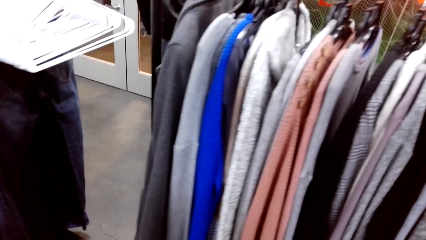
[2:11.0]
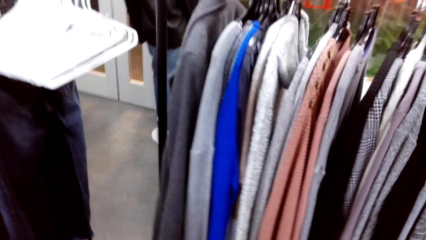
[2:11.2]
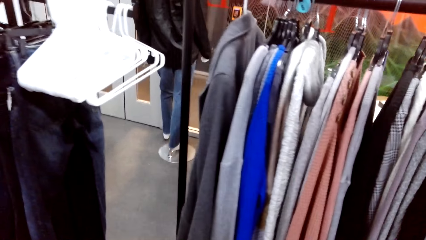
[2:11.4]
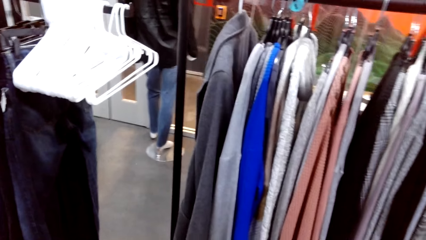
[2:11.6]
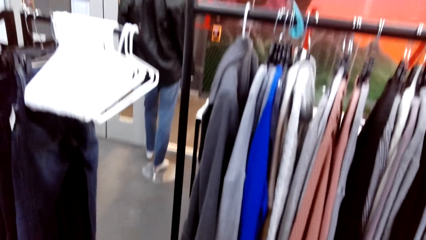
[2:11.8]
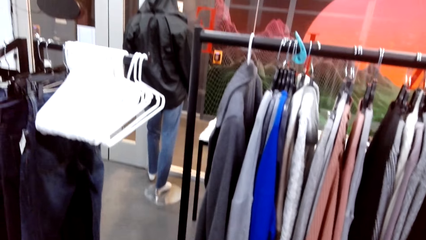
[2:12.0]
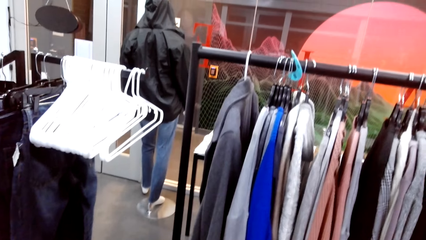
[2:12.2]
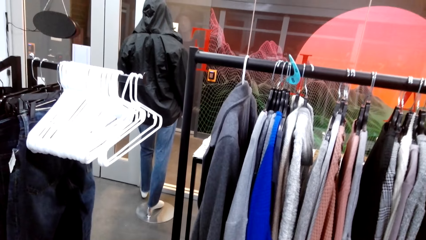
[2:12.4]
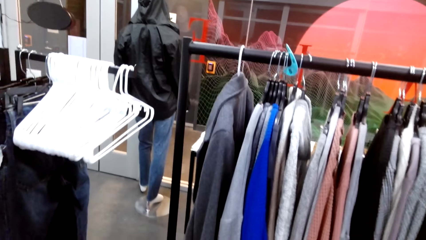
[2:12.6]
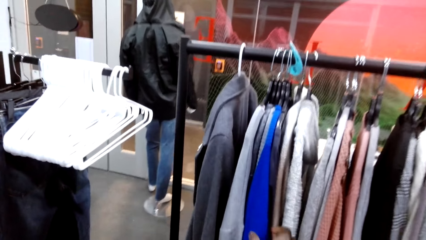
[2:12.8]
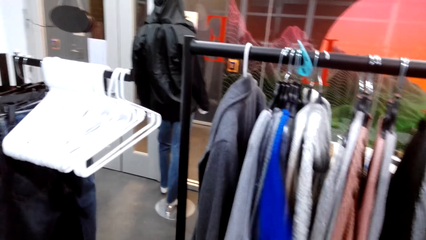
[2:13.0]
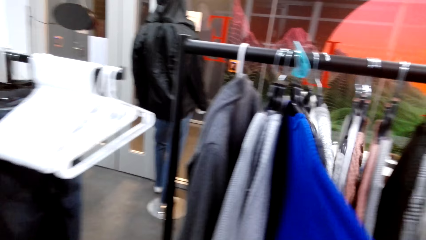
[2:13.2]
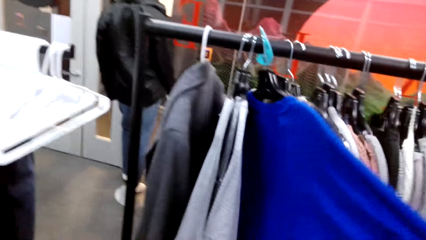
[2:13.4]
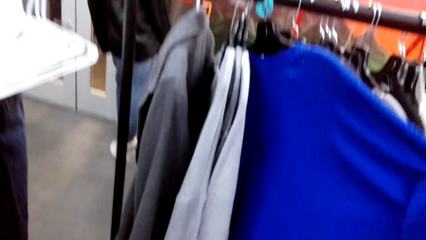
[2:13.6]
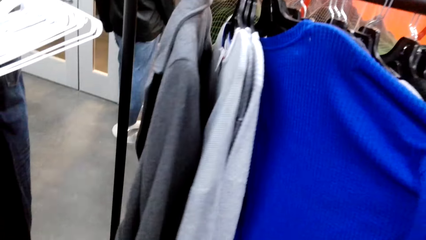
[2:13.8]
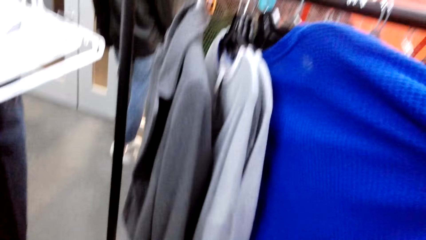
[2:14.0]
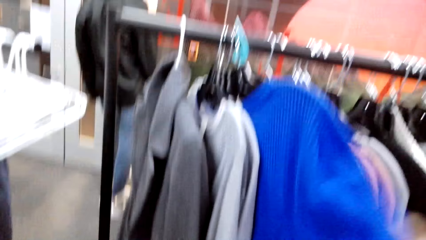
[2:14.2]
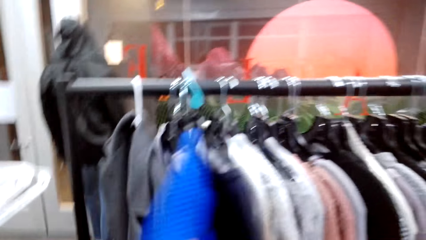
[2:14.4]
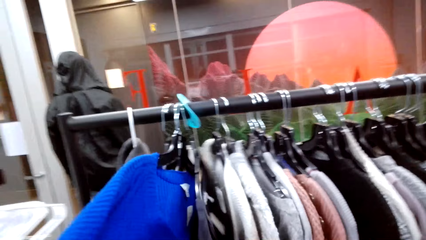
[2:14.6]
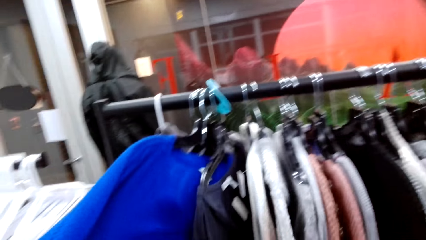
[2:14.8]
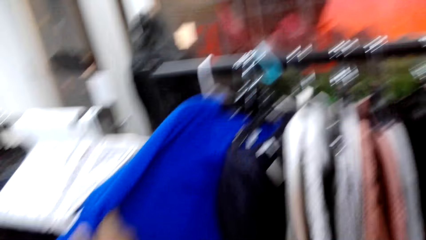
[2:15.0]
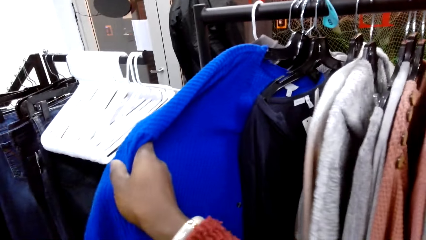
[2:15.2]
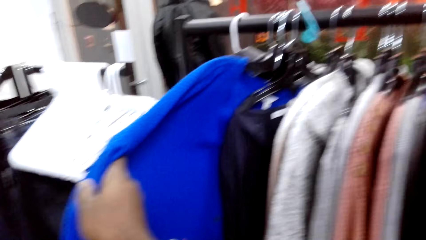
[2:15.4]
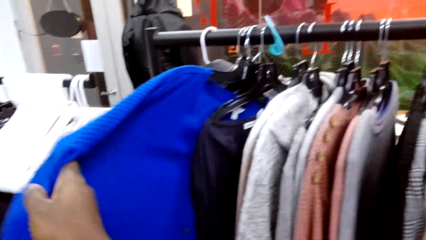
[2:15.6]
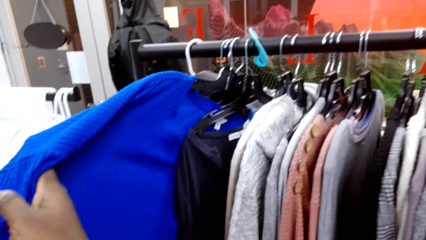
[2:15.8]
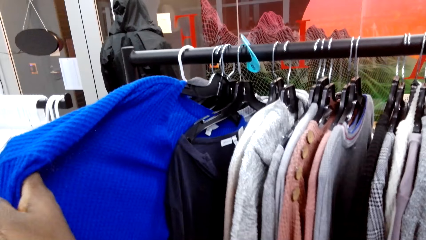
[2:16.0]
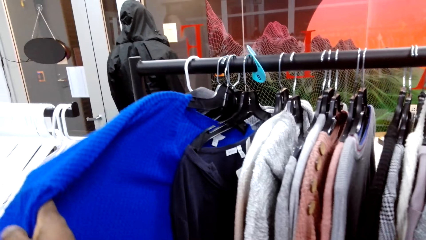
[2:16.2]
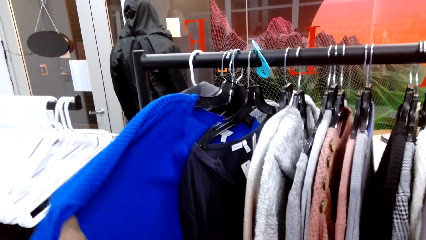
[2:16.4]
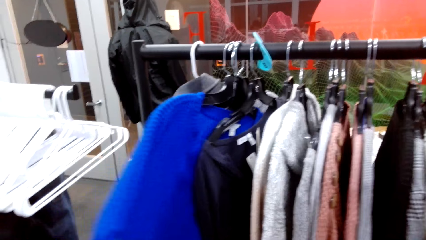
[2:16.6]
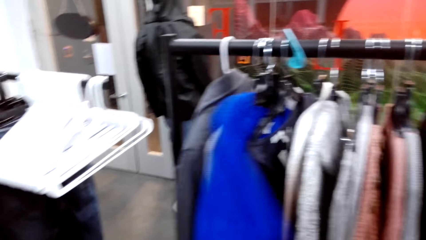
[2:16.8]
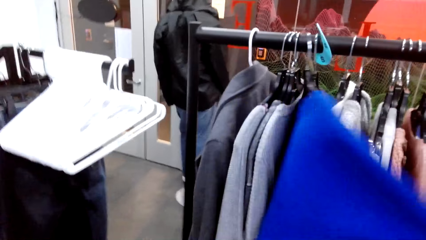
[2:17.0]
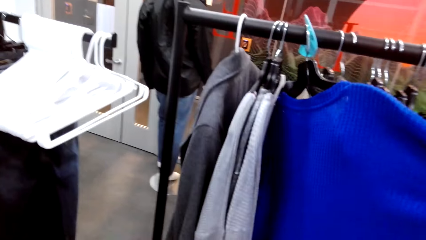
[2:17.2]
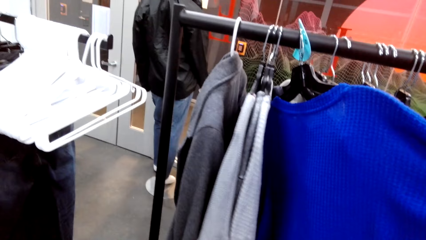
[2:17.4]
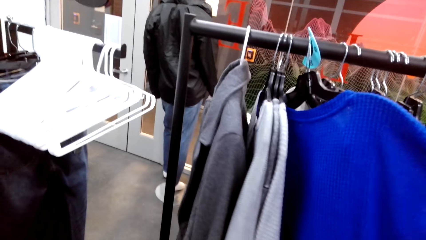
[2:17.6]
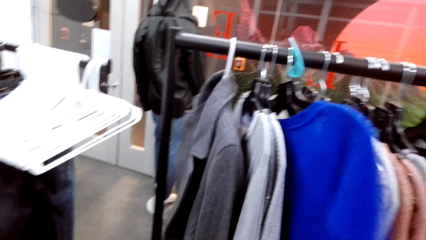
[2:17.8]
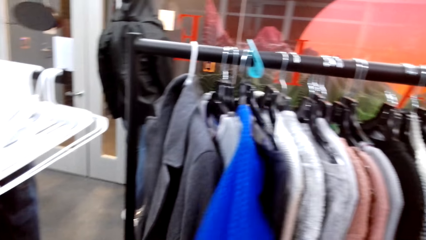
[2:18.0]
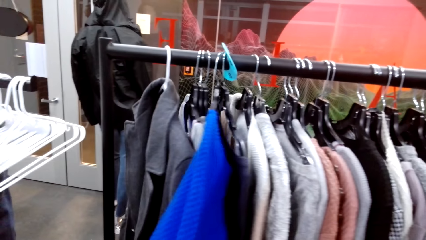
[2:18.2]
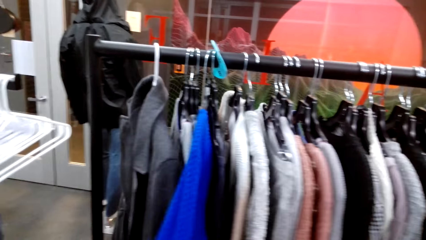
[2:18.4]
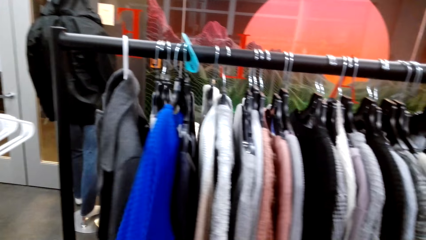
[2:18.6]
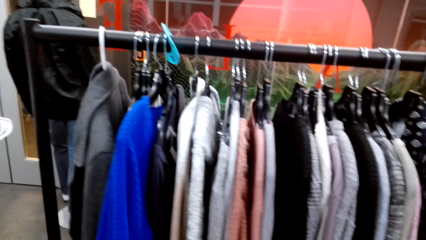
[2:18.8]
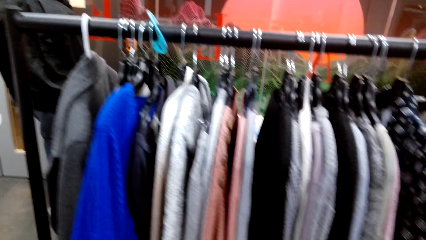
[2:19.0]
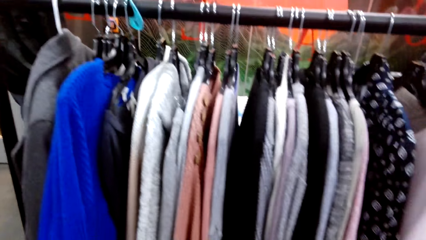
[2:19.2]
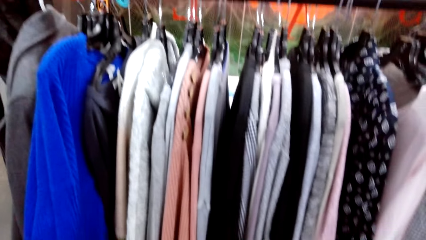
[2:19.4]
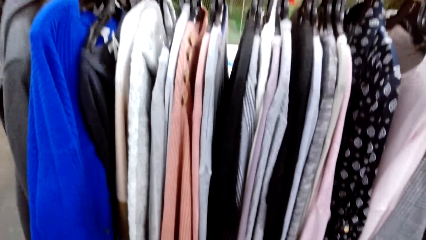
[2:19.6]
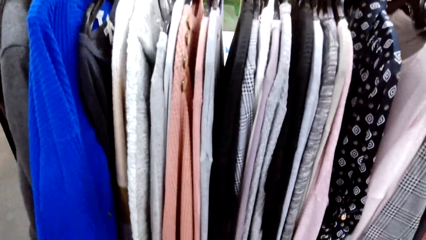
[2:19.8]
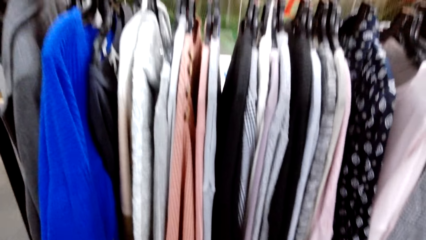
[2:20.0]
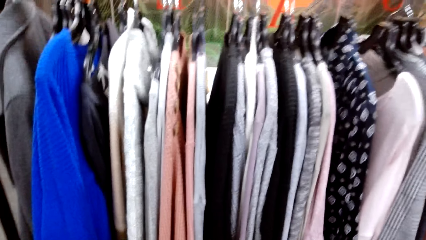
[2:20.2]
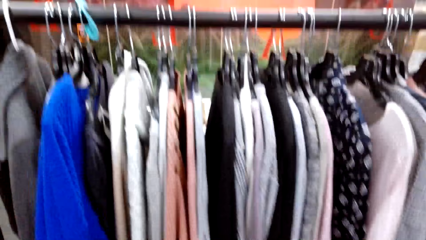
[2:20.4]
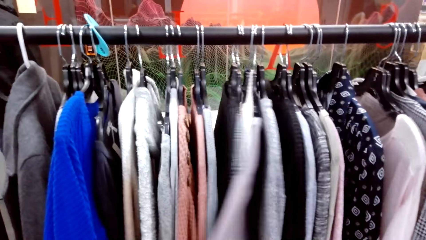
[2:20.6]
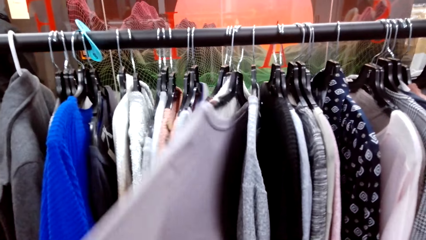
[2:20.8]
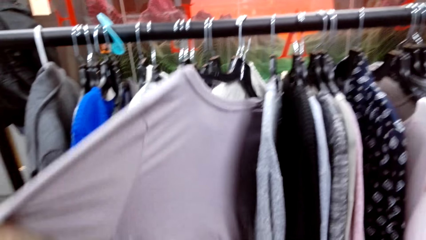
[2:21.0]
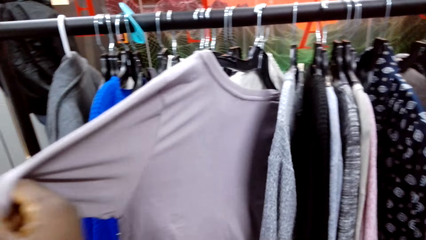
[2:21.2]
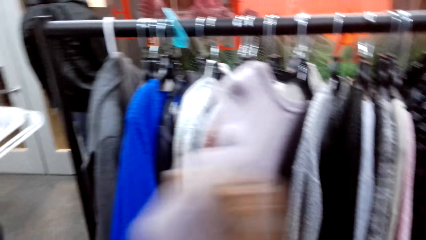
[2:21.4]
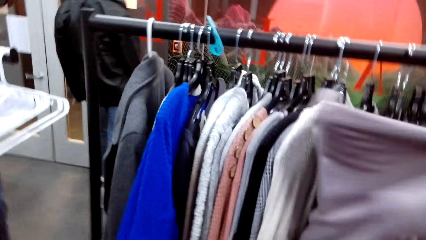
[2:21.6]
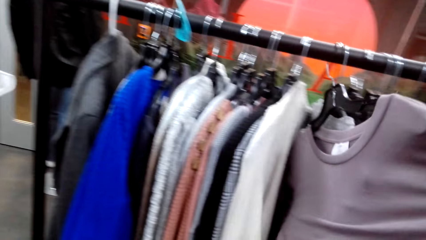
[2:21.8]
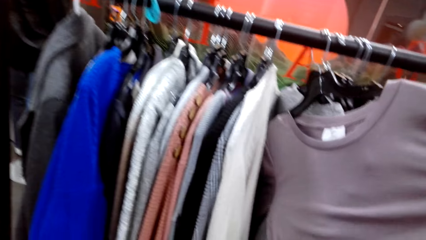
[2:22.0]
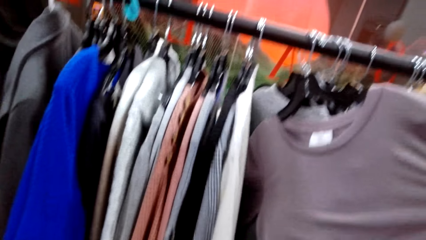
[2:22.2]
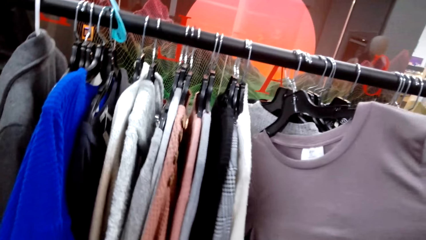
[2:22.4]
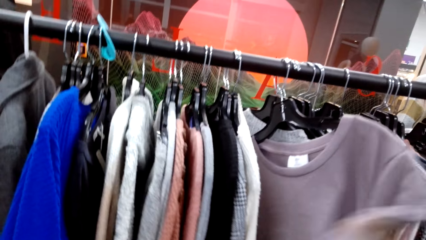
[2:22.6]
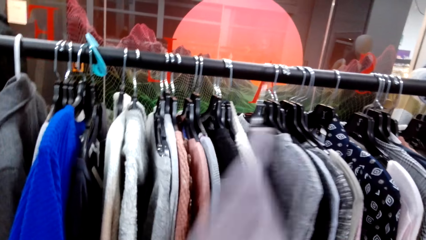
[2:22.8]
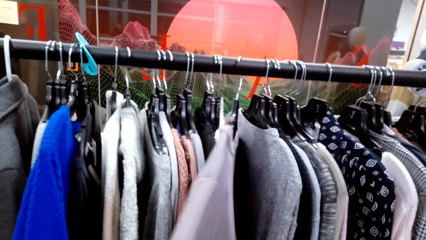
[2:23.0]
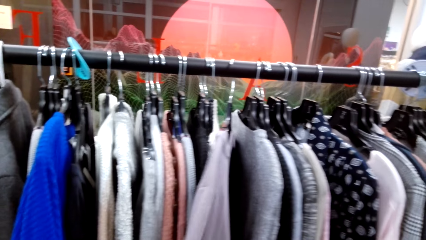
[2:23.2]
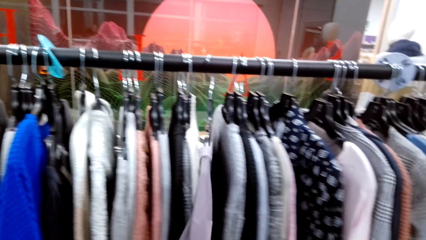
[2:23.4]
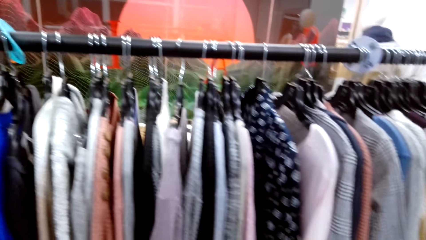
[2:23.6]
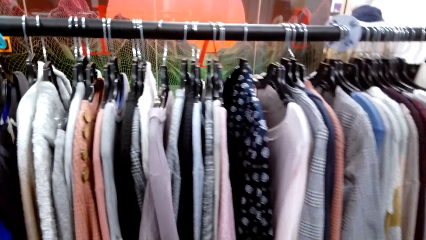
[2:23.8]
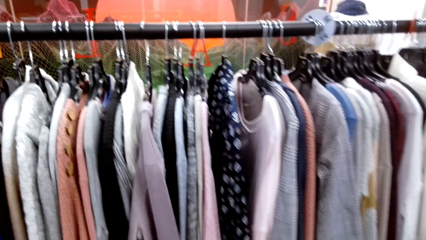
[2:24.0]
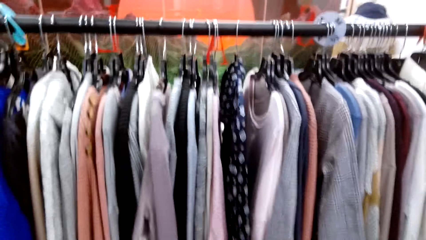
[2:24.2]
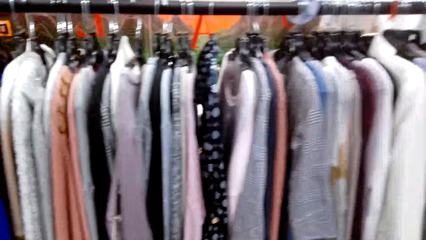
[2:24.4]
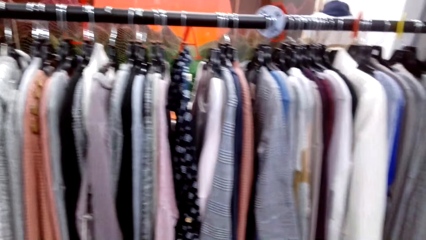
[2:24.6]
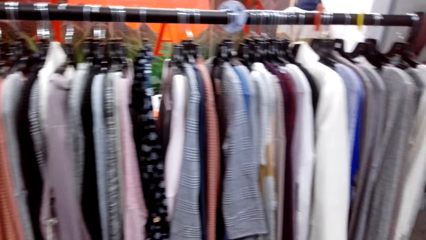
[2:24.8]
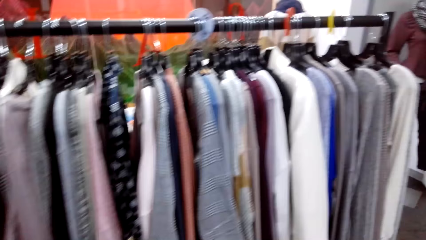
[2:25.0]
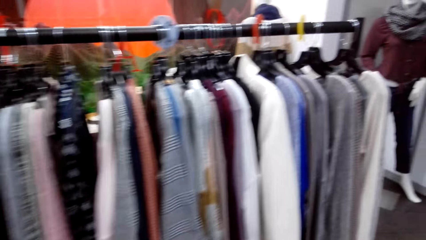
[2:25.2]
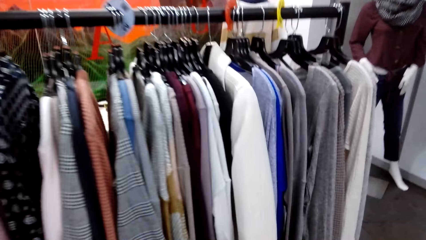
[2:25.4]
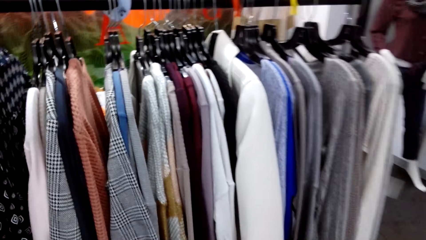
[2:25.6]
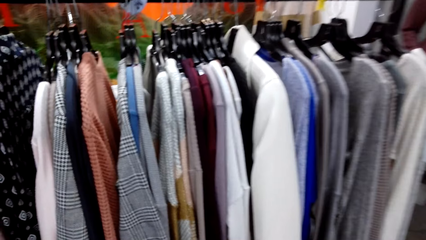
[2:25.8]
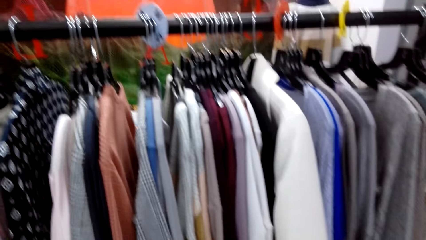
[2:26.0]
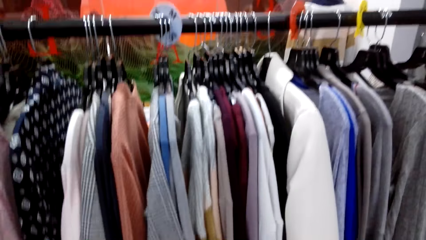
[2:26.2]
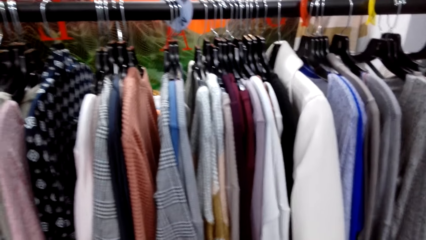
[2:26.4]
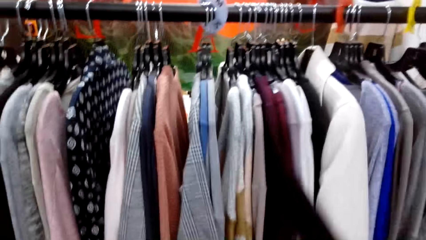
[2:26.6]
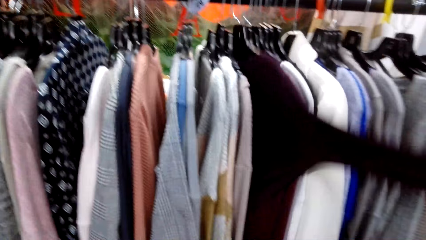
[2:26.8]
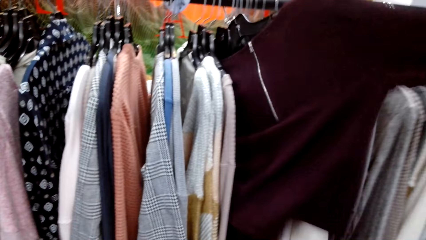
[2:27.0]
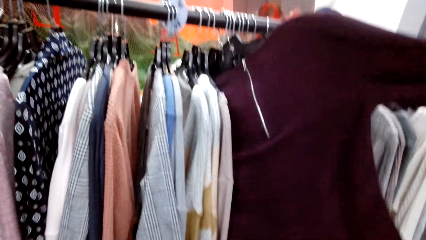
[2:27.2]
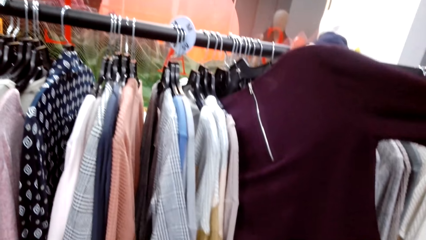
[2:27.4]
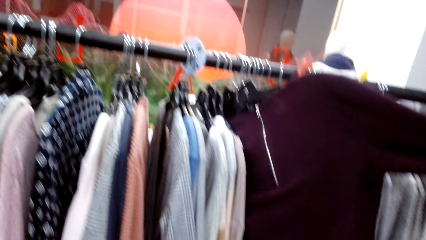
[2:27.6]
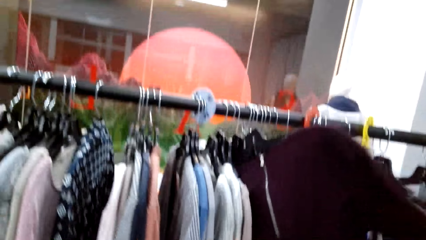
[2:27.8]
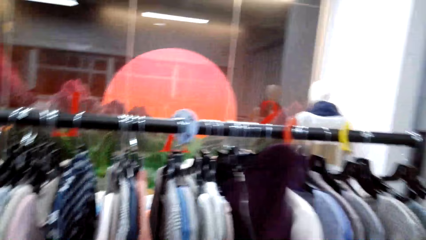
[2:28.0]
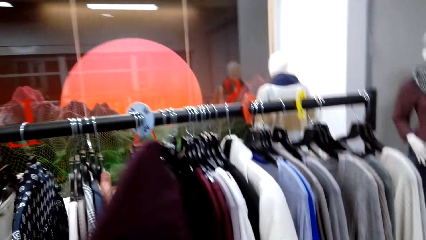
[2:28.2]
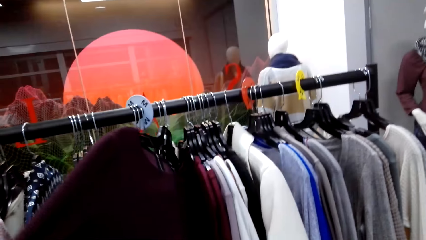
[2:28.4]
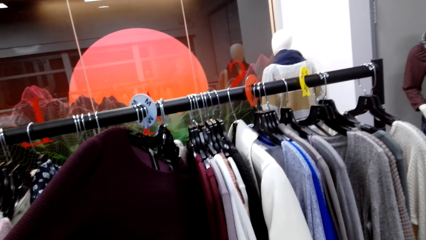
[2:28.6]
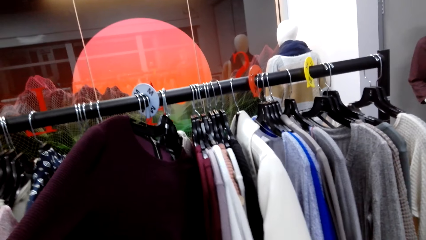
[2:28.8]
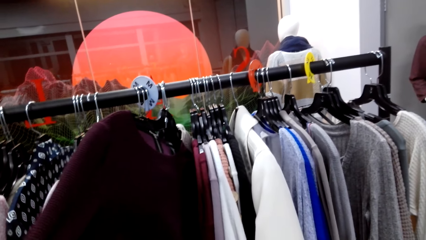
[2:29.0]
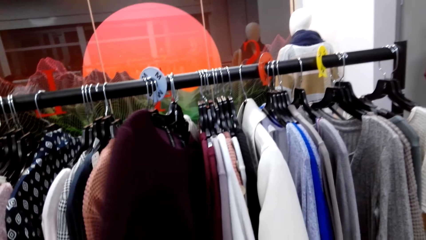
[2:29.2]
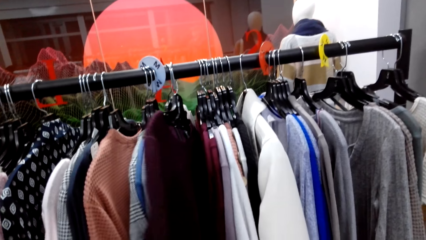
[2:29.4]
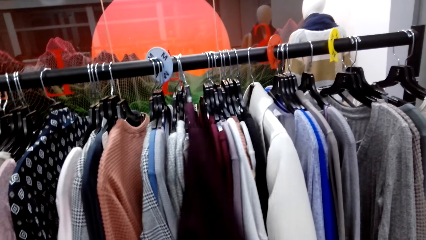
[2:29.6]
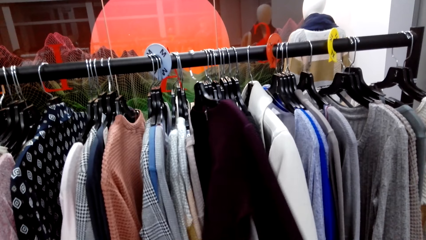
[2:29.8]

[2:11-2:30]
The camera wearer looks at the cloth. They pull a sweater. They touch the top on the hanger. They turn the sweater and look at the sweater. They pull a sweater, turn the sweater, and look at the sweater. They look at the clothes. They pull a cloth, turn the cloth, and look at the cloth. They touch the top on the hanger. They walk around. They pull a sweater and look at the sweater. They touch the top on the hanger. They turn the sweater.
